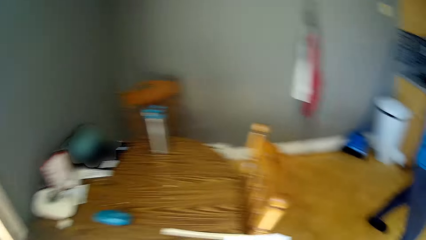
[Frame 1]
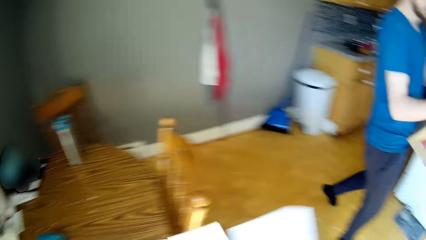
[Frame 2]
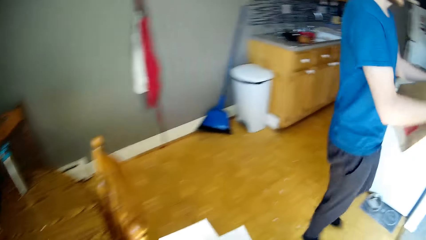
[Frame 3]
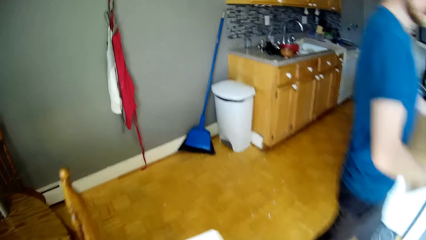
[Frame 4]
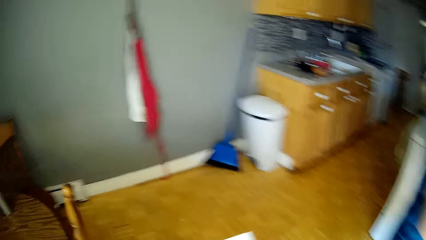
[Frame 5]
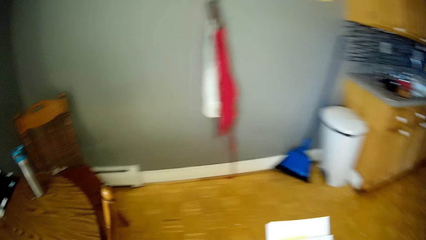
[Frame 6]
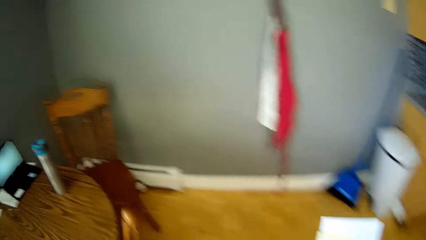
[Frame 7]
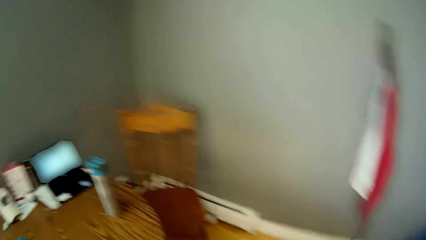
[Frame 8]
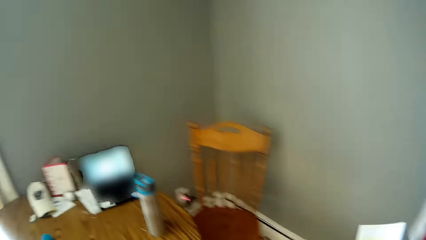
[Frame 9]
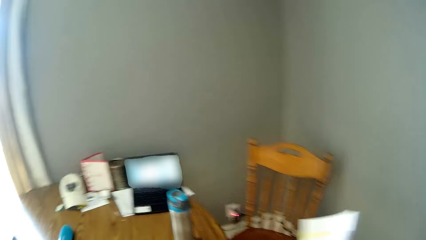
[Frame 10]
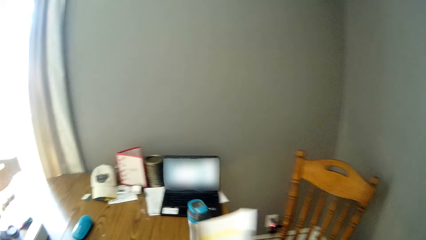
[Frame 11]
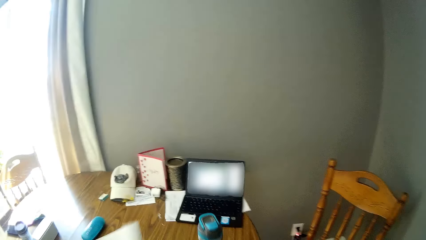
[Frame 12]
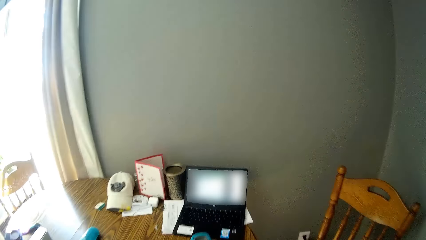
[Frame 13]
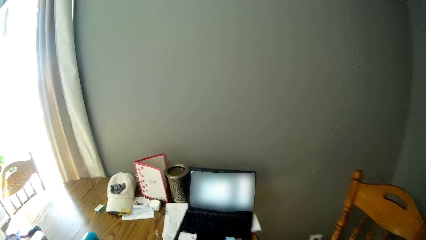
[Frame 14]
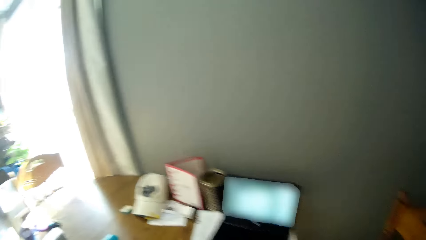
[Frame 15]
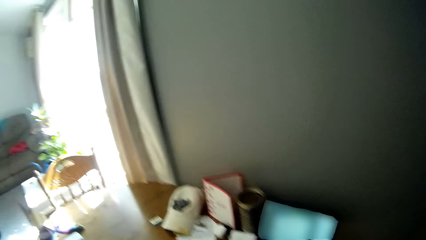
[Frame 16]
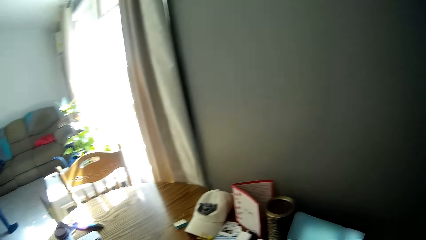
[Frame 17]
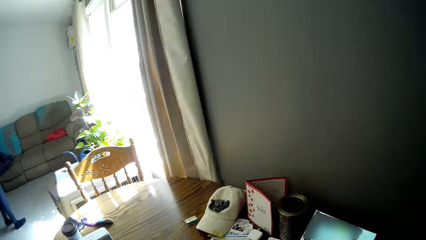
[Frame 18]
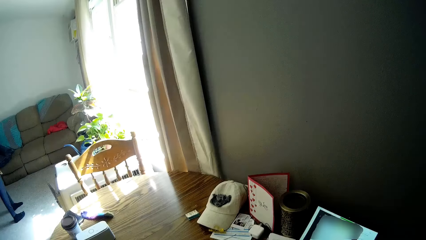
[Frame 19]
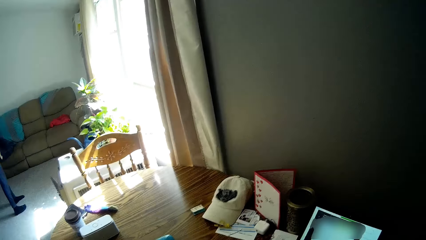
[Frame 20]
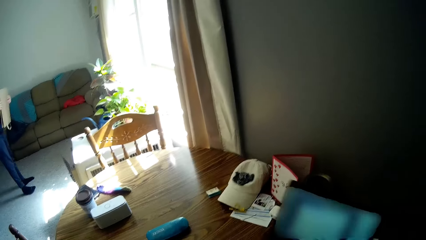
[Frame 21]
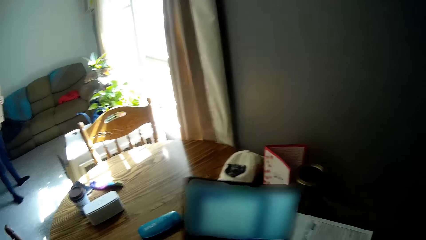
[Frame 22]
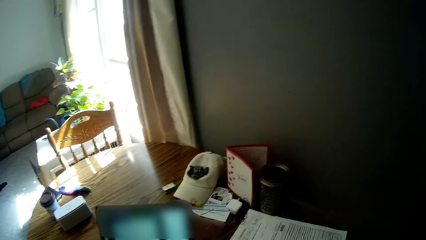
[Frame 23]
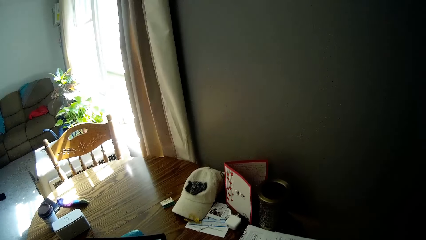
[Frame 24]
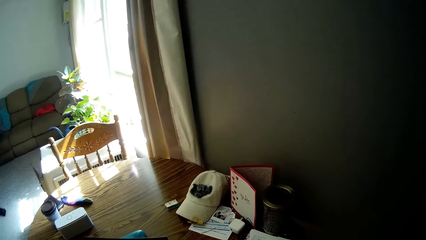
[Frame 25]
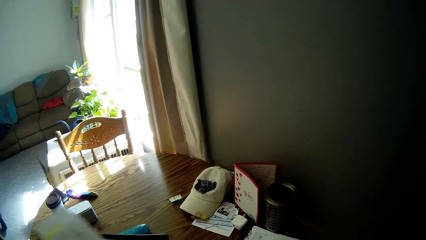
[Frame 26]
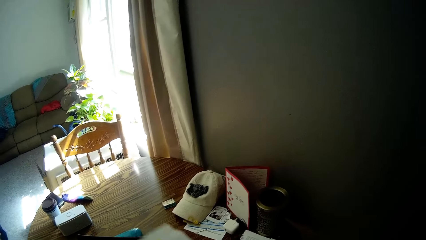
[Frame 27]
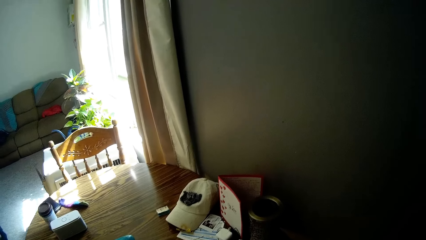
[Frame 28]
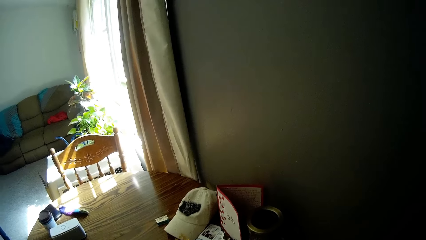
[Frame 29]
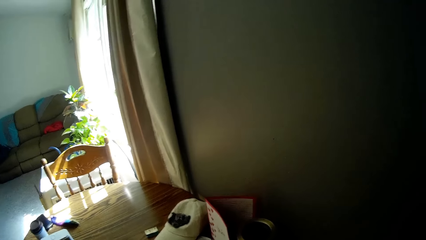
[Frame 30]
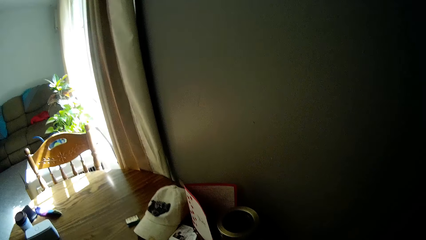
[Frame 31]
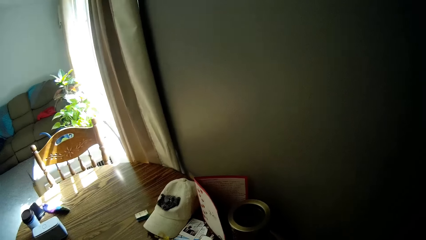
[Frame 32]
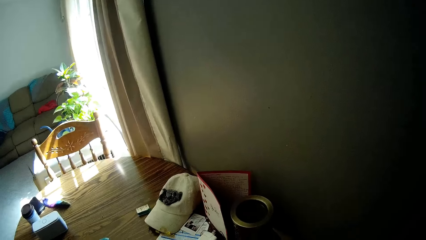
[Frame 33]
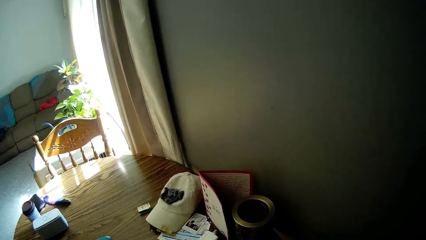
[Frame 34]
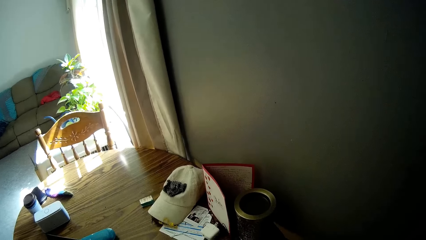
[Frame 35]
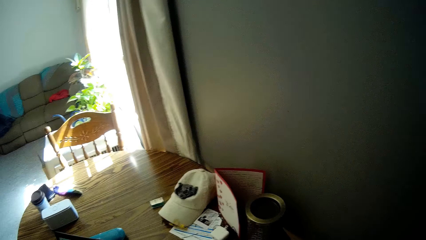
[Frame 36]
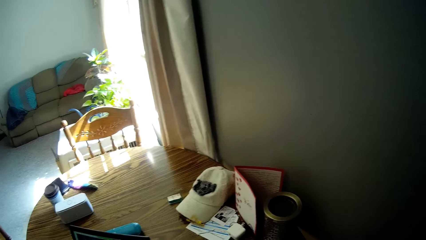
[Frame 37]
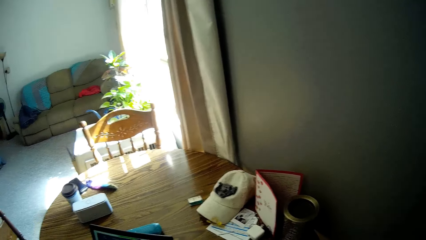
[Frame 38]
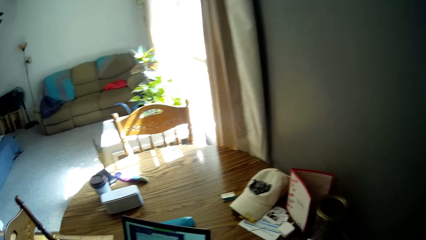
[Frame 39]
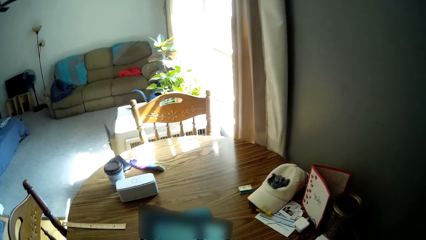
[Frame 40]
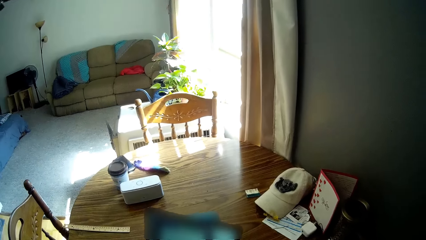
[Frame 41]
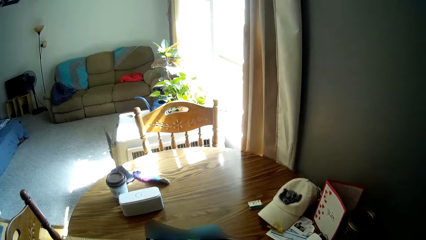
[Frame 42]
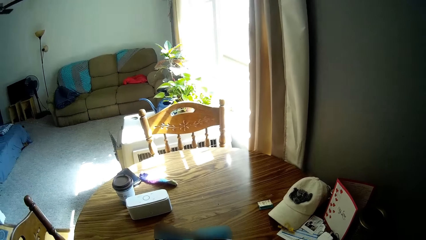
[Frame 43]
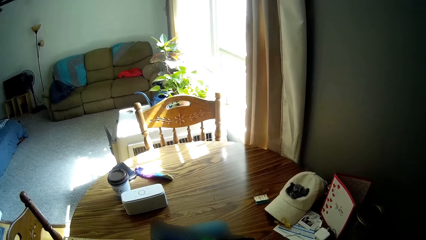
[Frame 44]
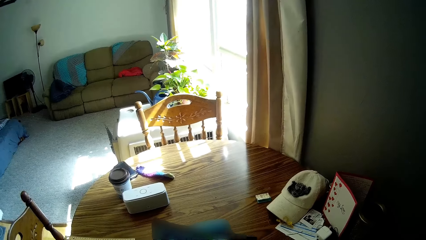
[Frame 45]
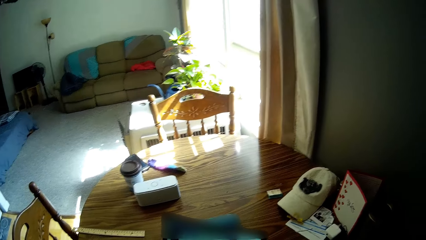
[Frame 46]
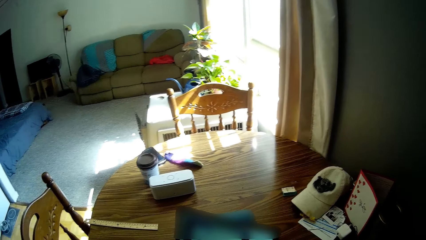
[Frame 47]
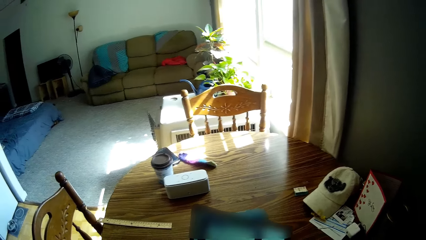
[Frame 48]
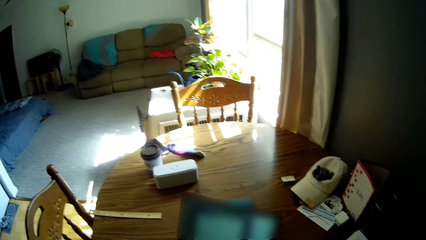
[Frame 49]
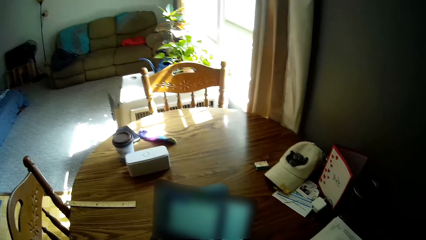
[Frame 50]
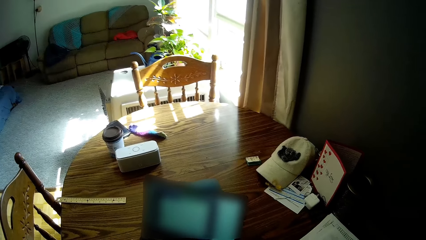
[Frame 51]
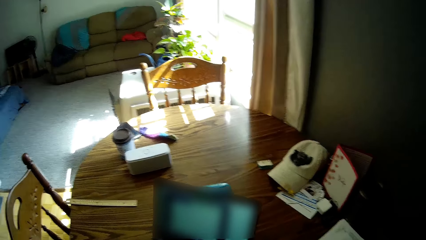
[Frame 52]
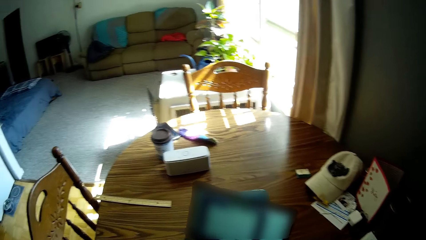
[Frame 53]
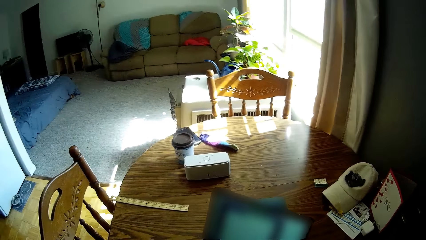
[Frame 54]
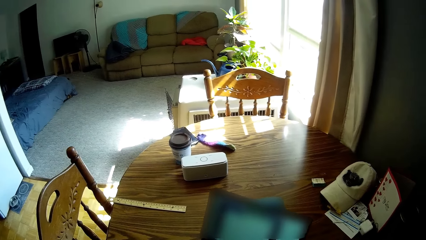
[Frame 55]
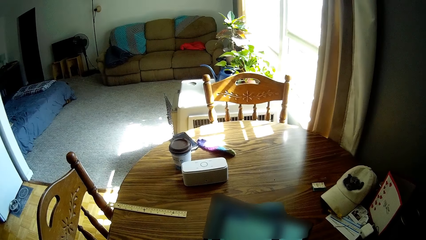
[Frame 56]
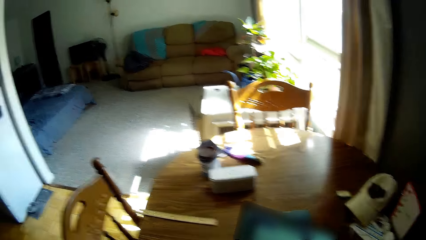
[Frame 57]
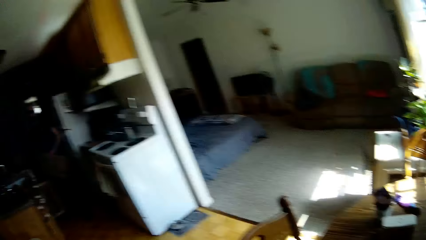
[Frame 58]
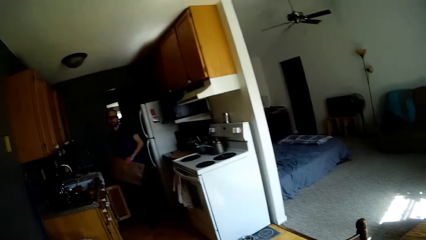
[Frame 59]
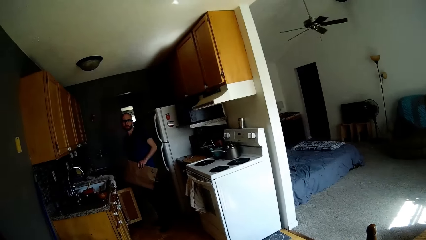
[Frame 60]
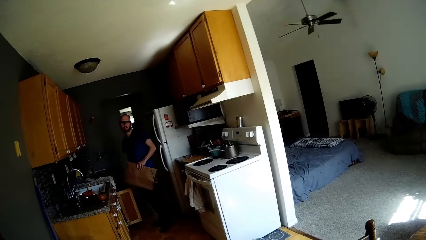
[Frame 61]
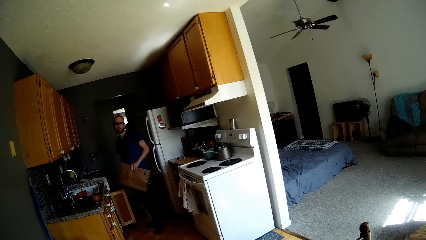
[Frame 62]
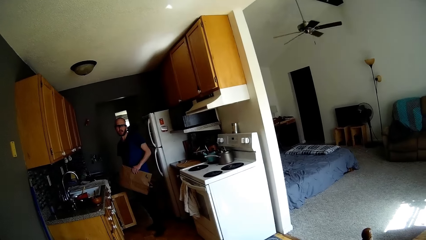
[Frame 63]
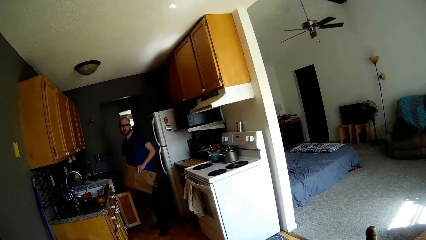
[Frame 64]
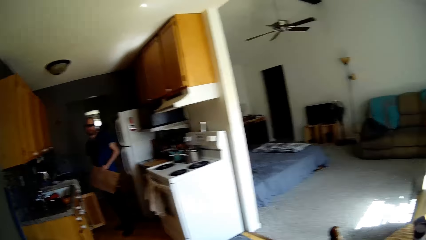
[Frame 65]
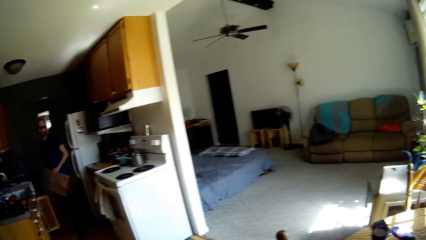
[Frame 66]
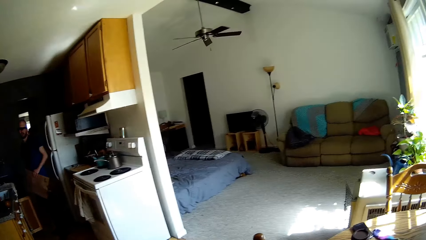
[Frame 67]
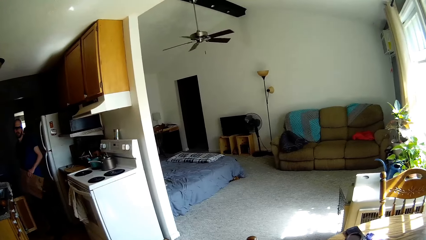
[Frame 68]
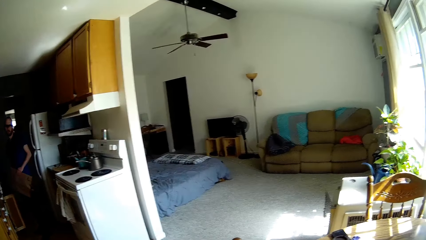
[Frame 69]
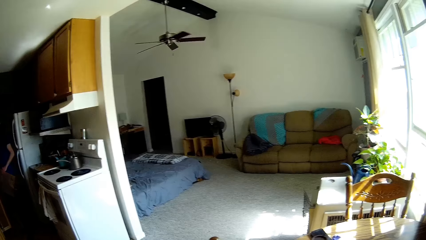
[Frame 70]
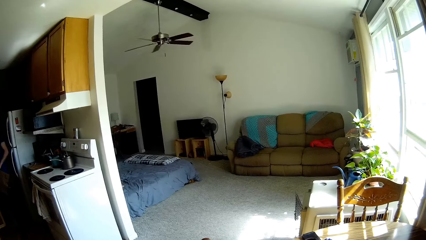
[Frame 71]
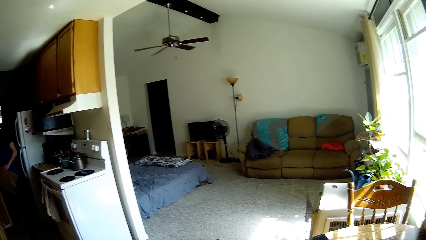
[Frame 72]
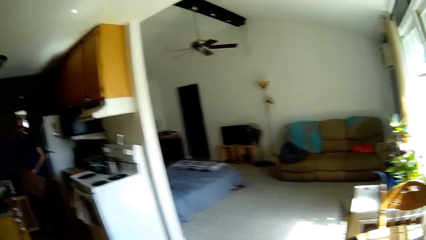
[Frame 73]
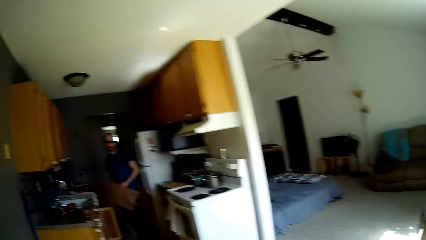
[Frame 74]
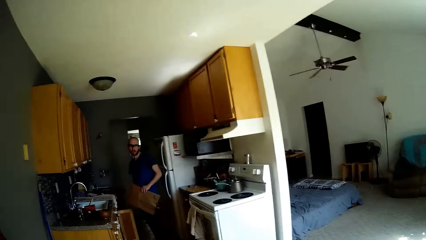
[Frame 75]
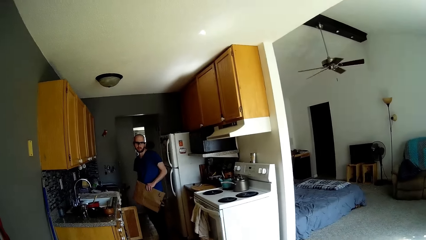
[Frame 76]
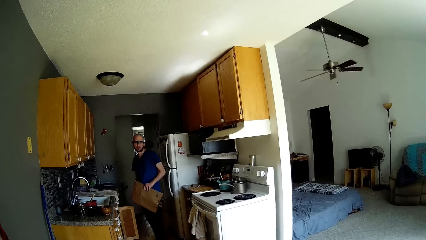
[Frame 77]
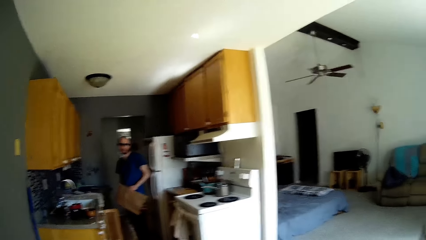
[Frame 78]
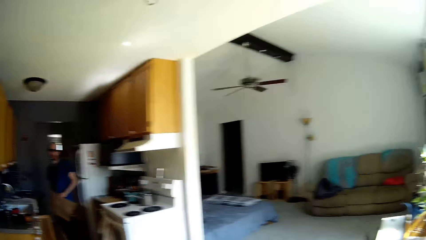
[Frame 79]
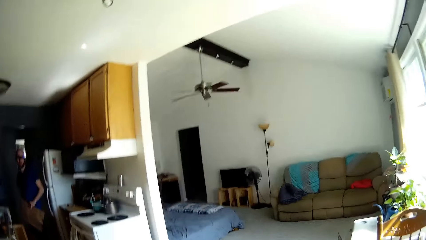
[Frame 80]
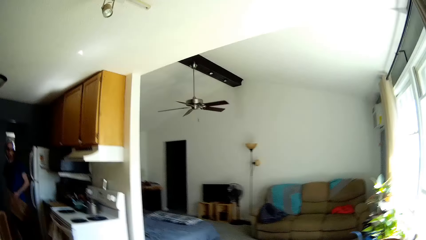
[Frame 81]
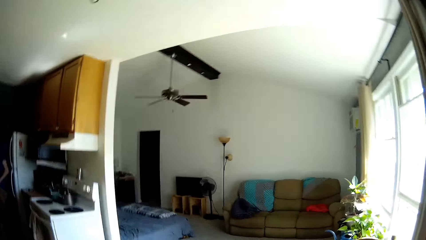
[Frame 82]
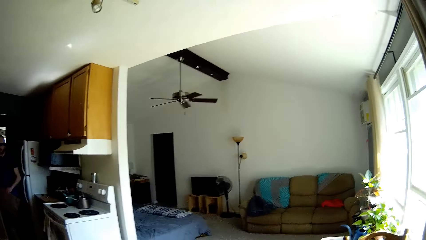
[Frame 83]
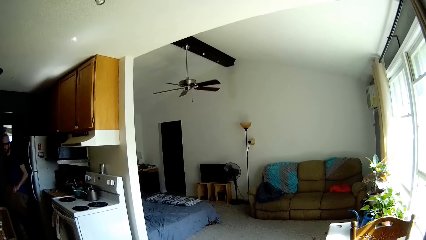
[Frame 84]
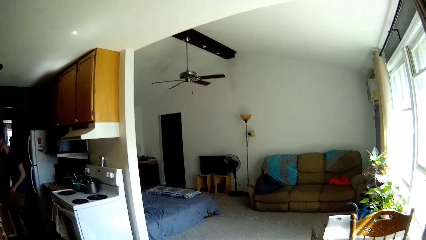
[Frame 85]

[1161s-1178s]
A man walks around. The camera wearer walks towards a table. They pick up a laptop. They turn a paper. They look around the table. They operate the laptop. They interact with the man.
